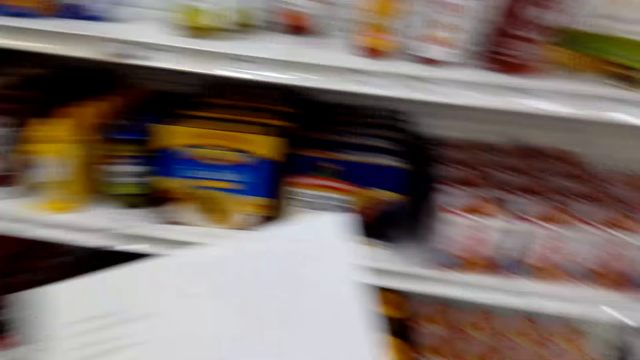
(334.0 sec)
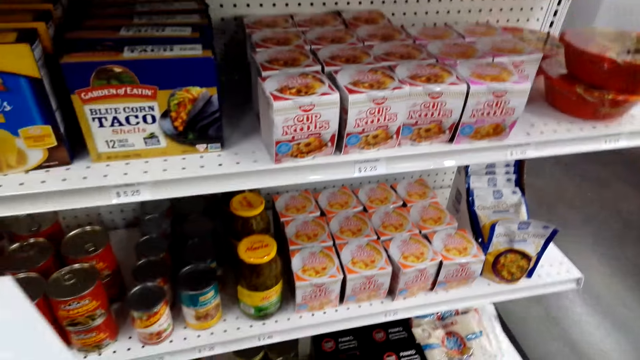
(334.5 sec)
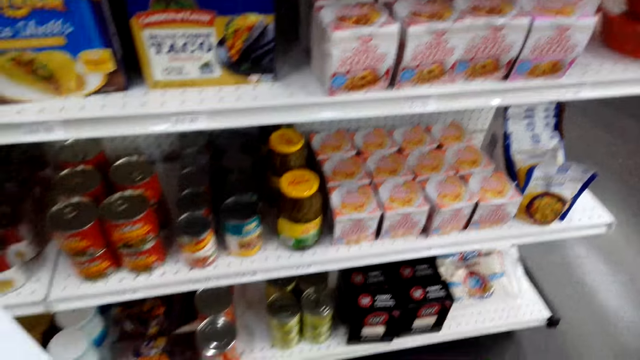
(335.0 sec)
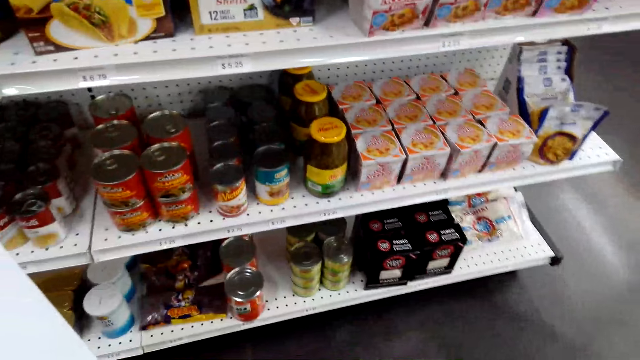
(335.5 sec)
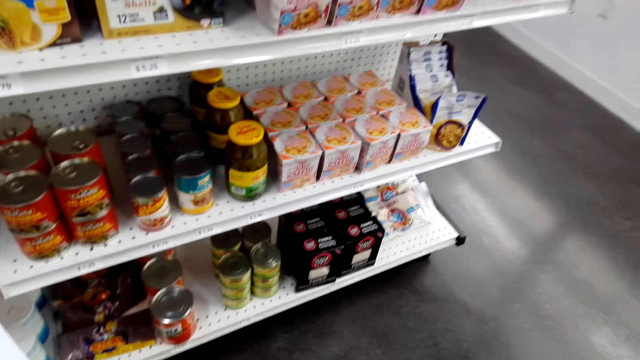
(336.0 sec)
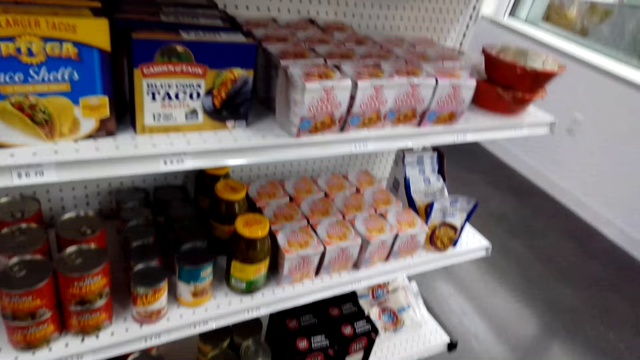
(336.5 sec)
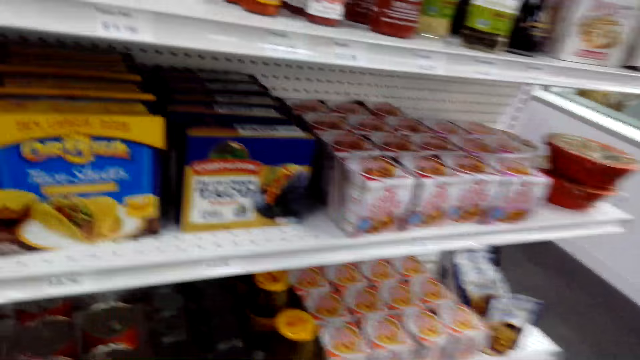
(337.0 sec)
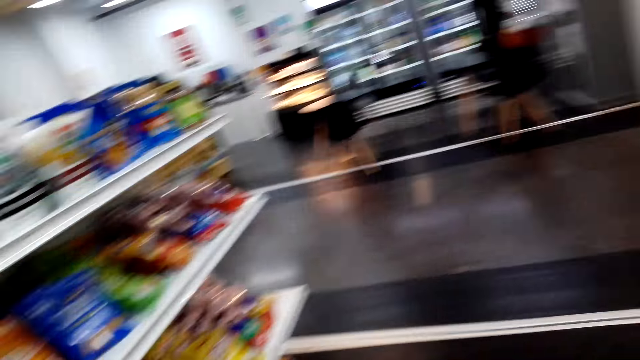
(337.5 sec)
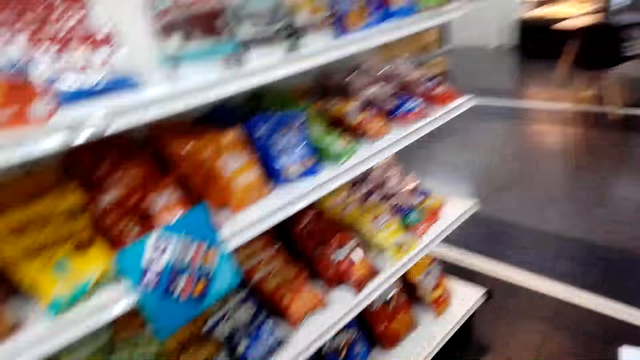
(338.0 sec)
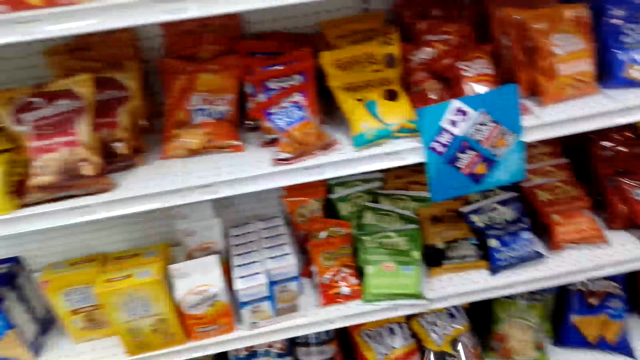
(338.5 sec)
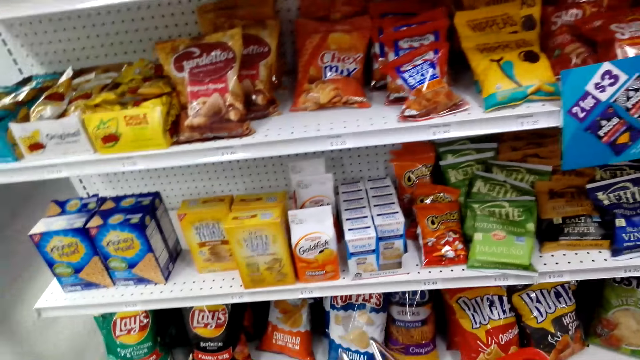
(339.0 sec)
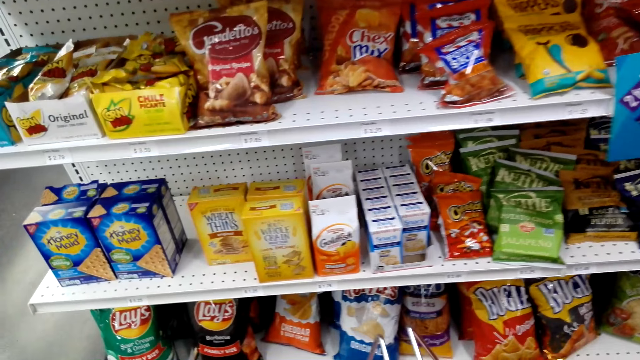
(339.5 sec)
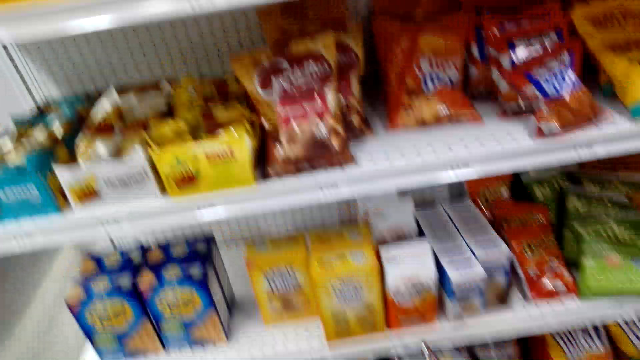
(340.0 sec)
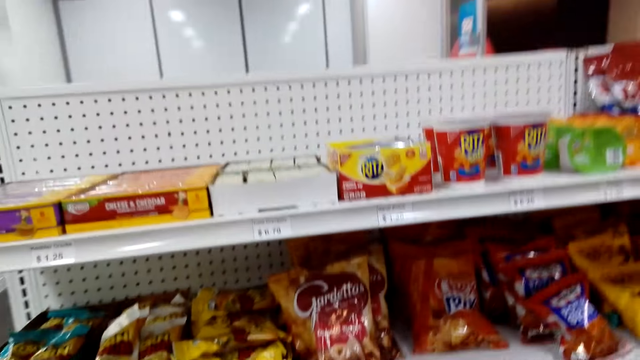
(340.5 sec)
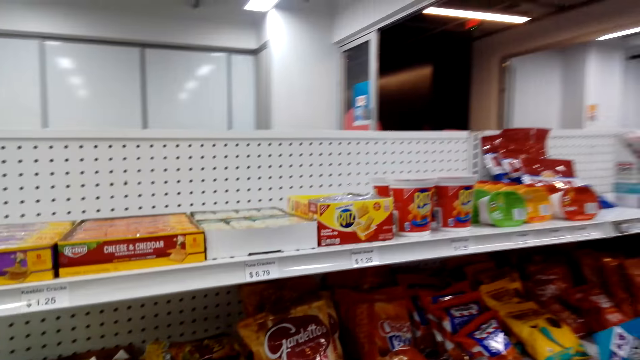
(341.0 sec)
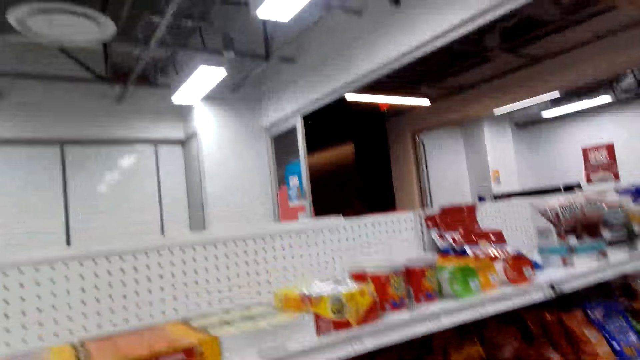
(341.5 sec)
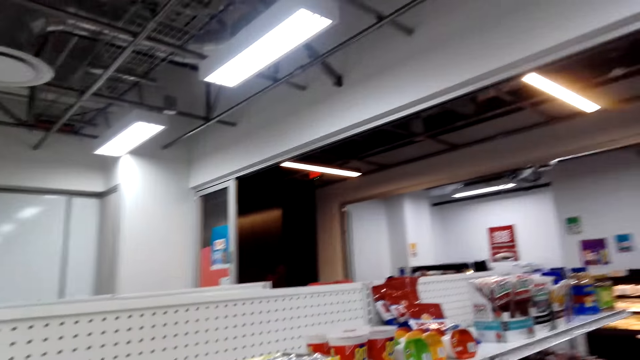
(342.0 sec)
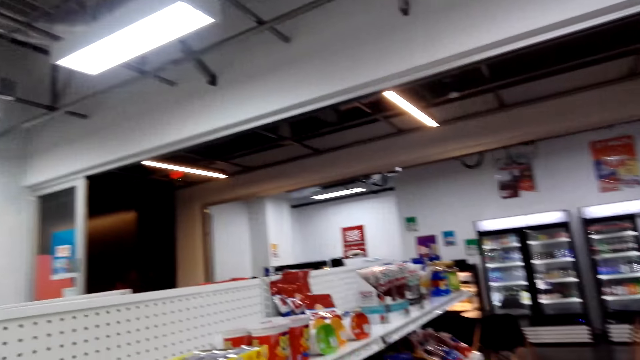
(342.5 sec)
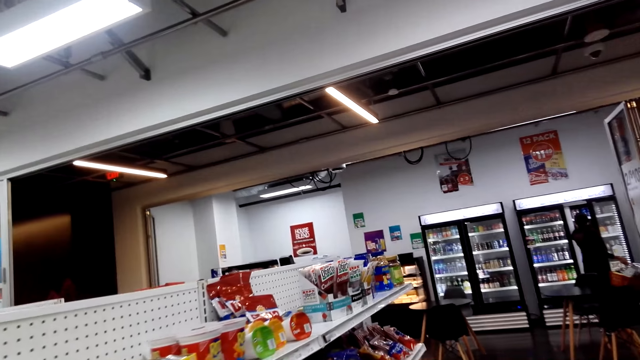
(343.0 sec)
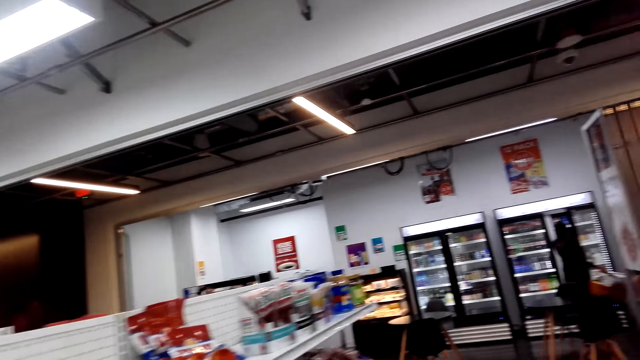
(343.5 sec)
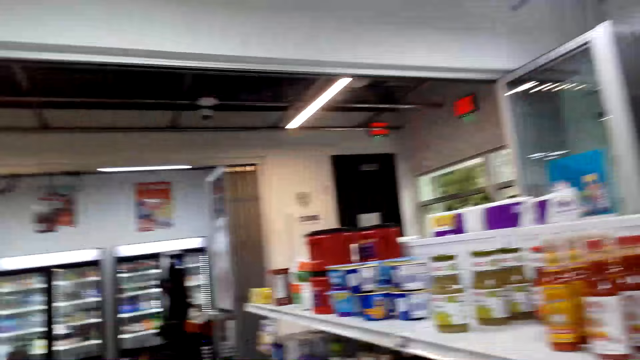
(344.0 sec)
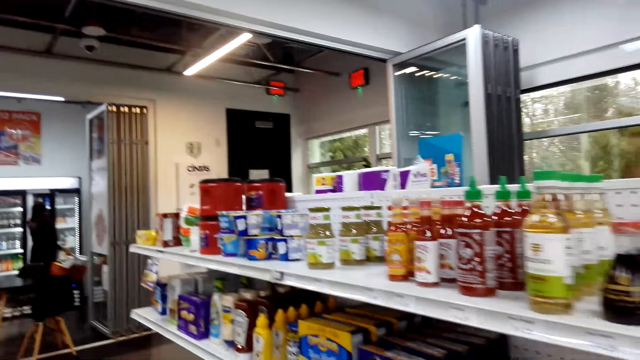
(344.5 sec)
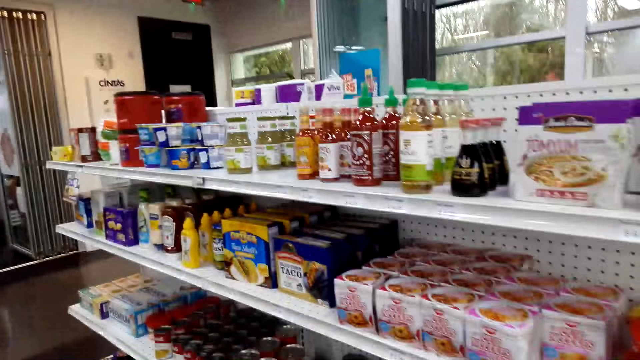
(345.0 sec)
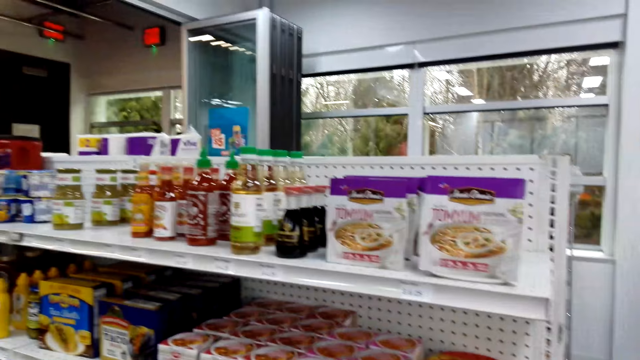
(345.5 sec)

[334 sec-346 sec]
The camera wearer looks at the items on the shelf. They look around. They move around.

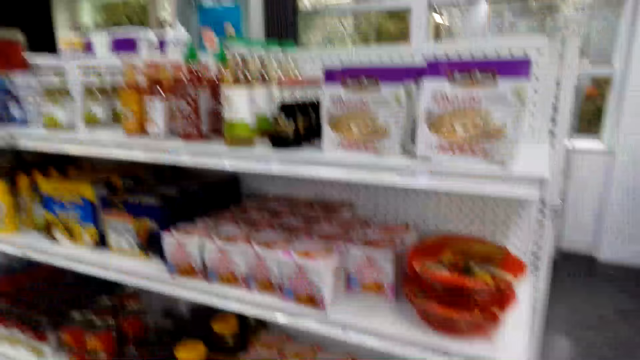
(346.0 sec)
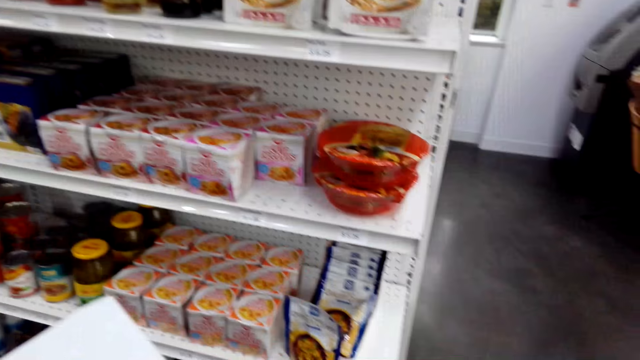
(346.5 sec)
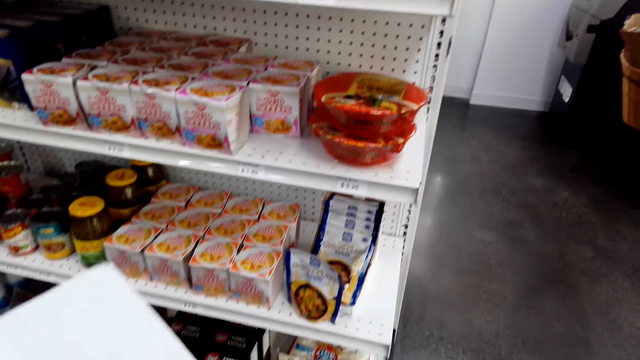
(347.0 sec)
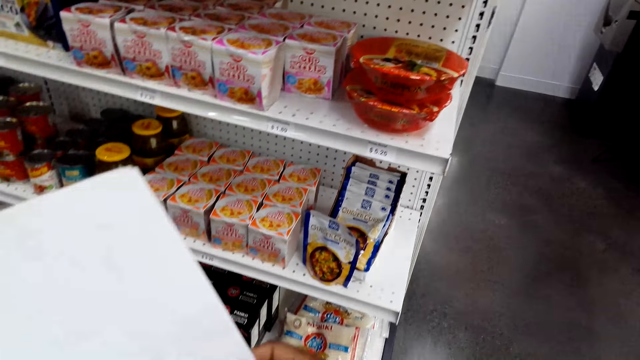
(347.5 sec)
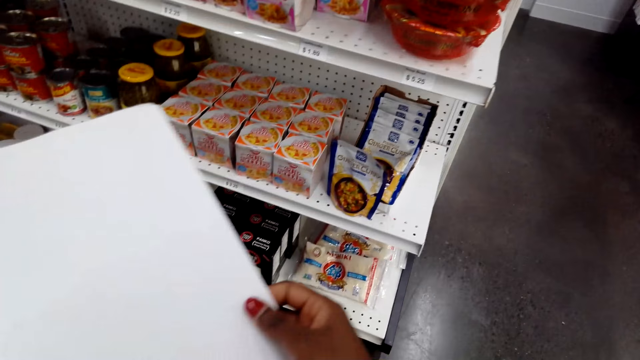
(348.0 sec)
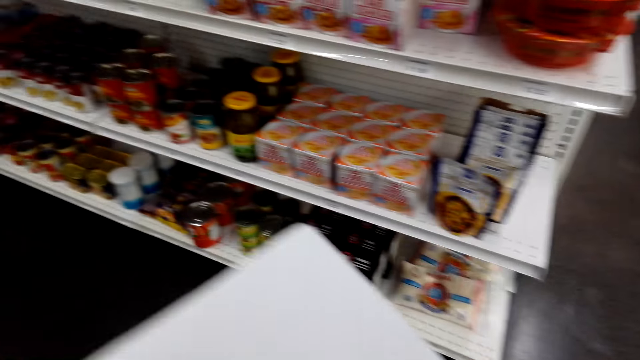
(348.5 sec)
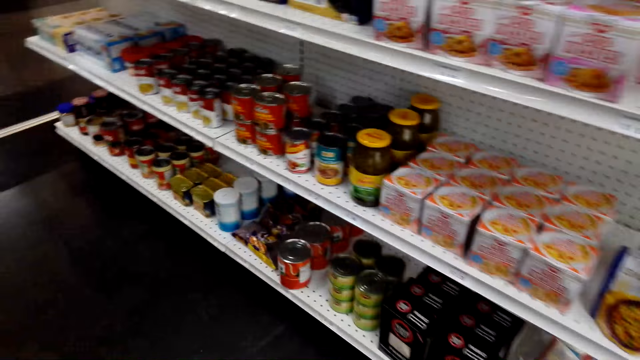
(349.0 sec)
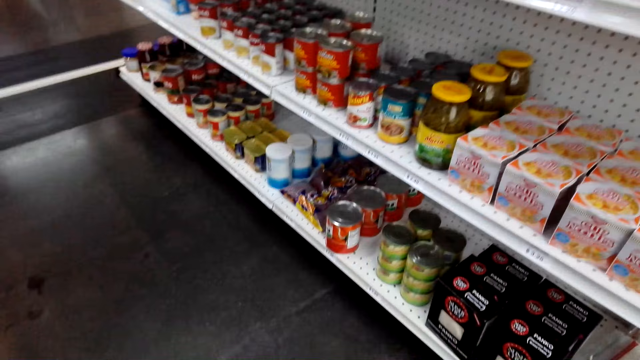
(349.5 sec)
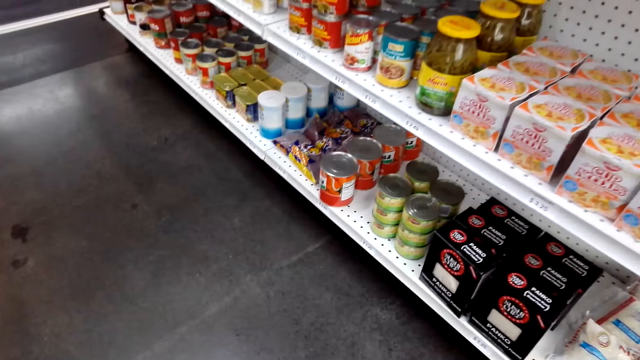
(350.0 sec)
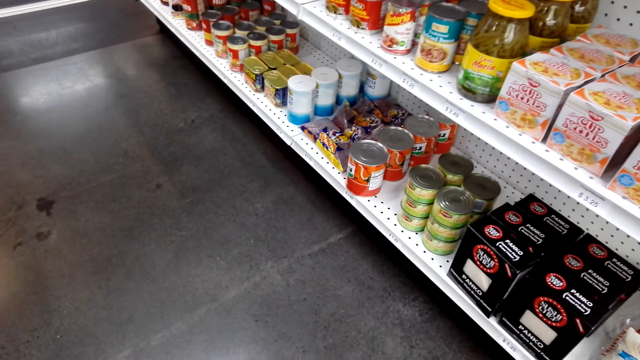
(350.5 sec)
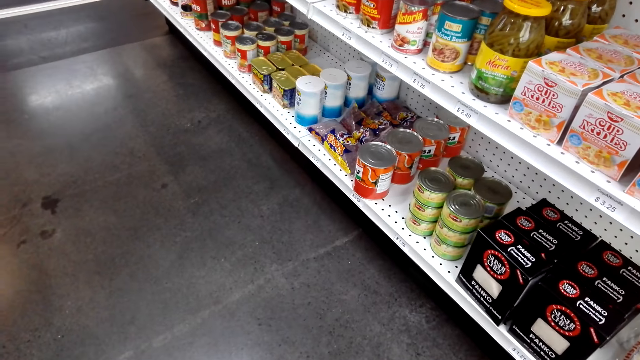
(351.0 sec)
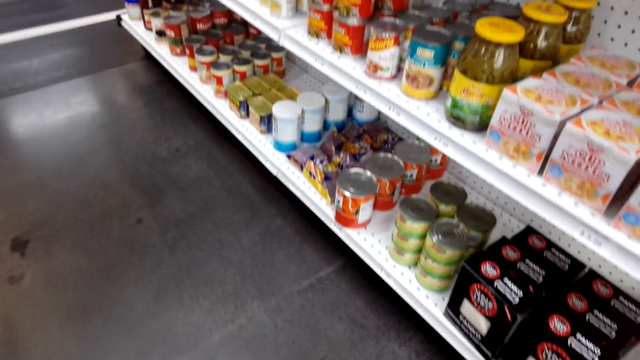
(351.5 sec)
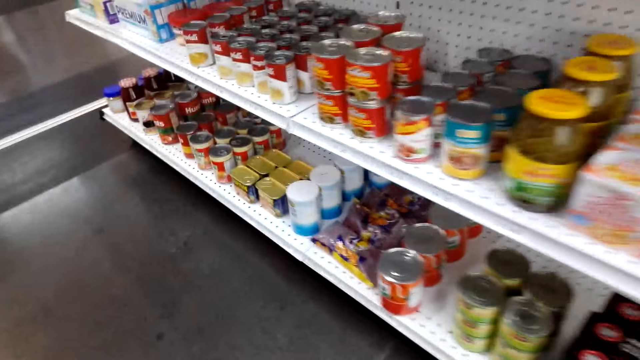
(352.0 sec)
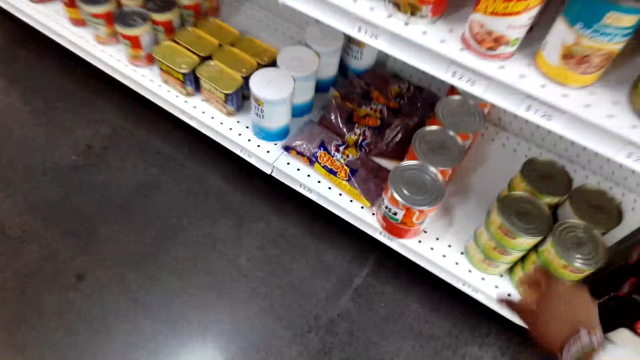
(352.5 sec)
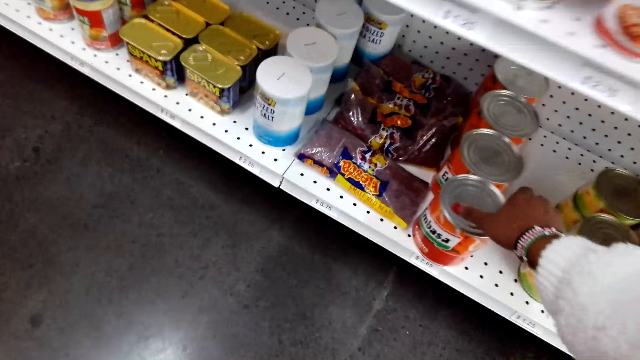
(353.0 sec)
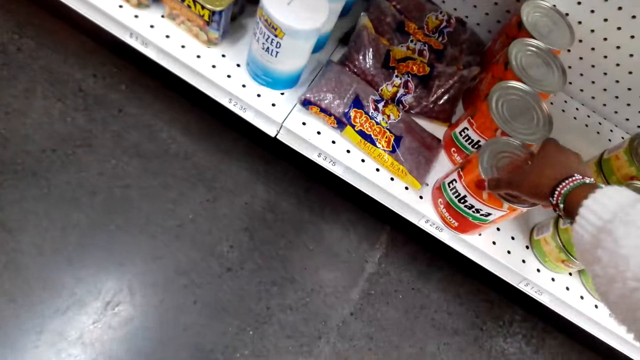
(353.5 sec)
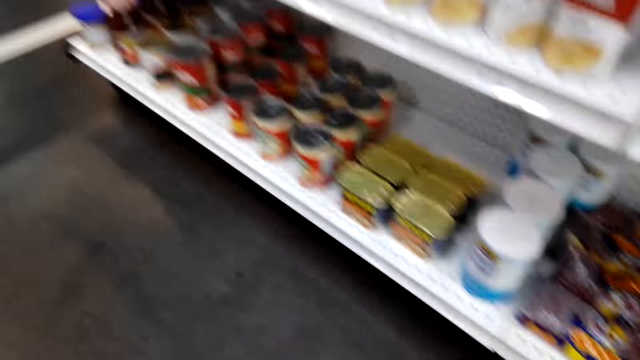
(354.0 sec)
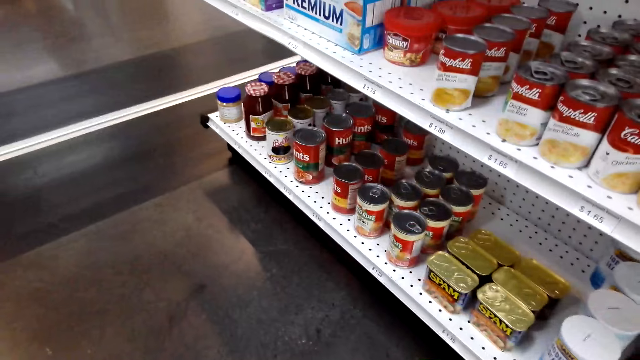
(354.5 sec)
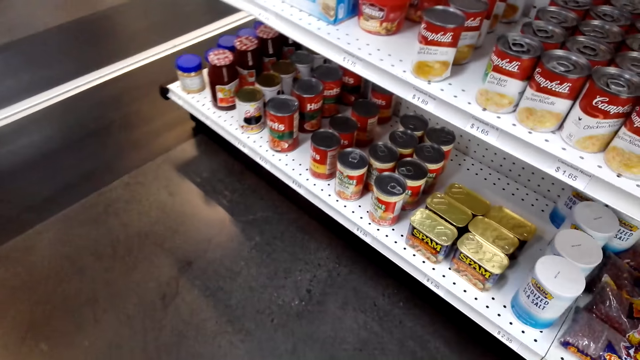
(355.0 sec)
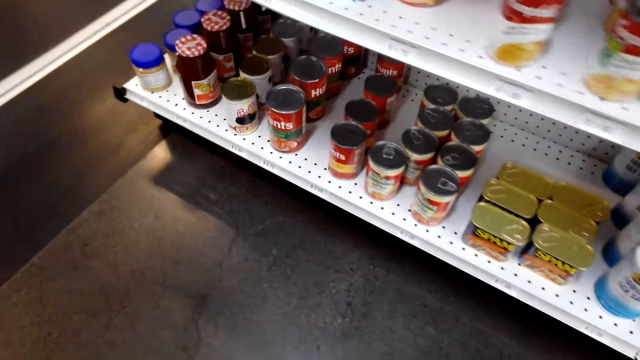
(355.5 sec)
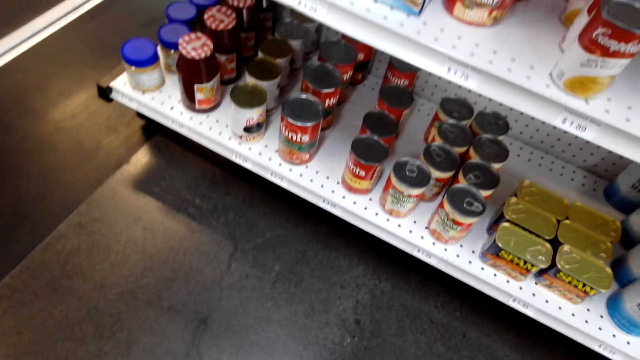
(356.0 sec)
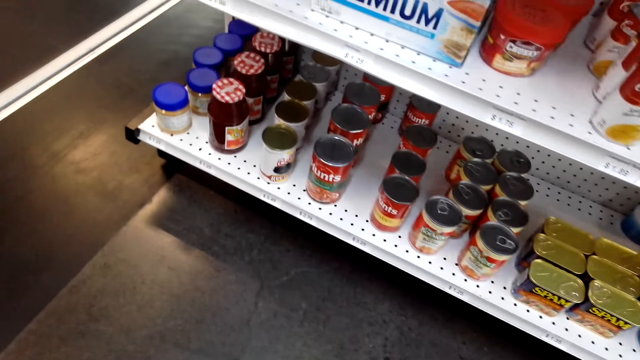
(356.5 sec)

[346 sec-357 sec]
The camera wearer looks at the paper. They touch a tin. They hold the container.
